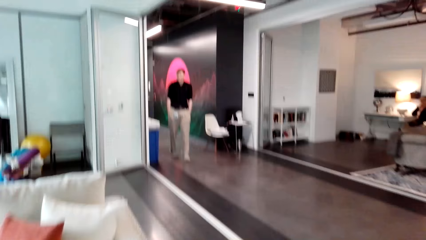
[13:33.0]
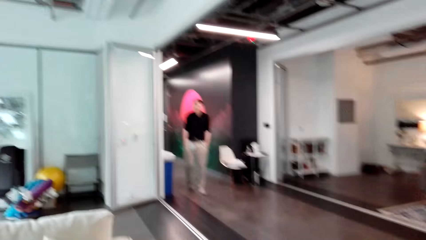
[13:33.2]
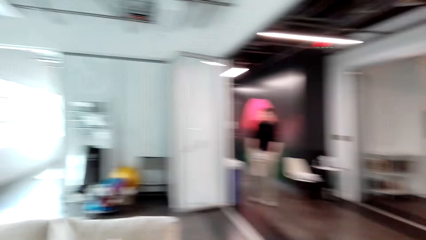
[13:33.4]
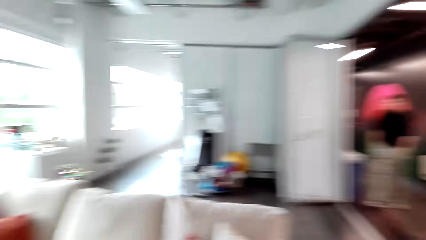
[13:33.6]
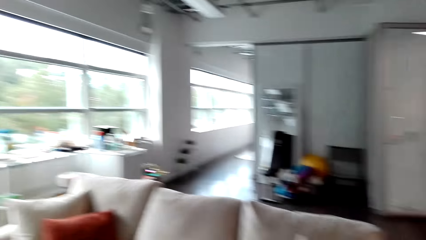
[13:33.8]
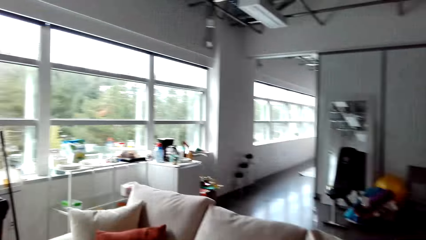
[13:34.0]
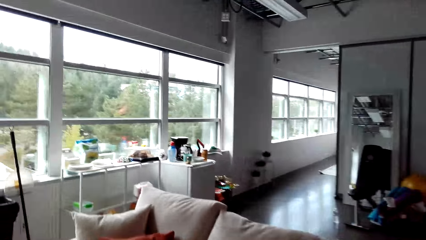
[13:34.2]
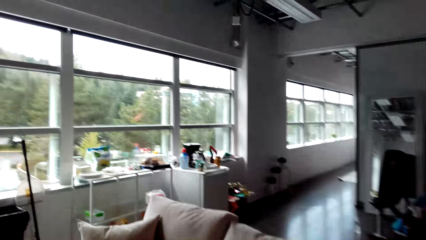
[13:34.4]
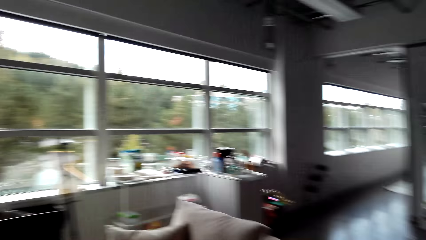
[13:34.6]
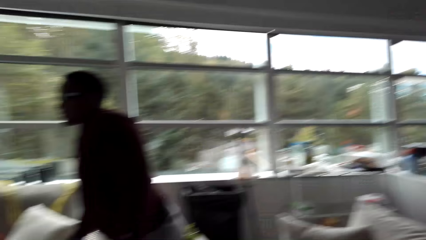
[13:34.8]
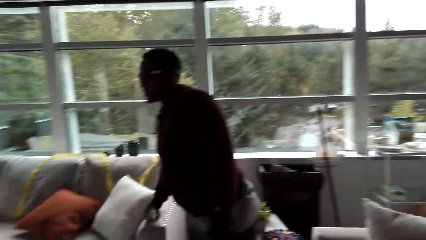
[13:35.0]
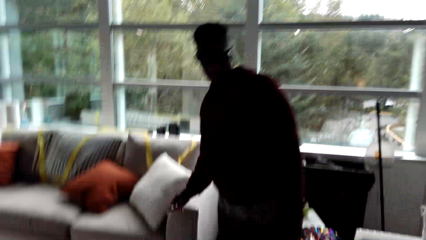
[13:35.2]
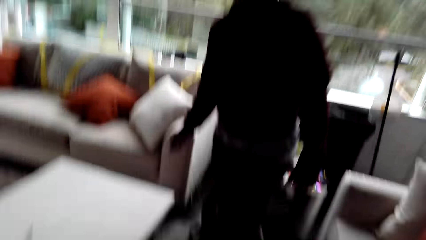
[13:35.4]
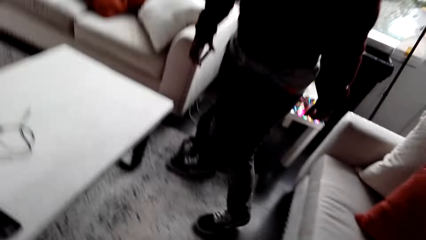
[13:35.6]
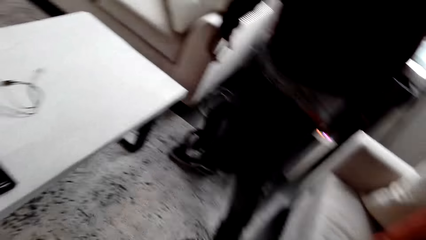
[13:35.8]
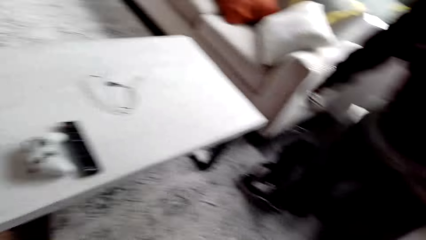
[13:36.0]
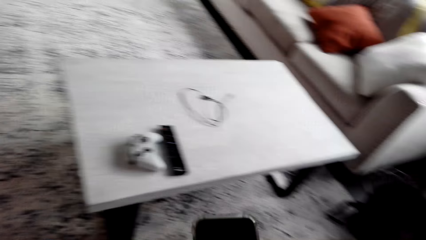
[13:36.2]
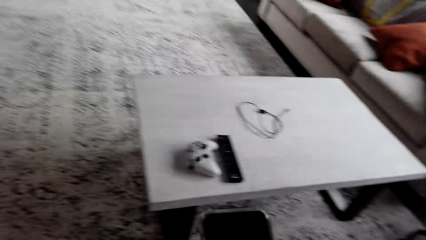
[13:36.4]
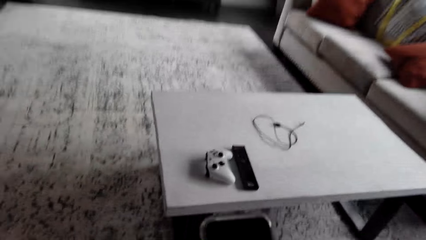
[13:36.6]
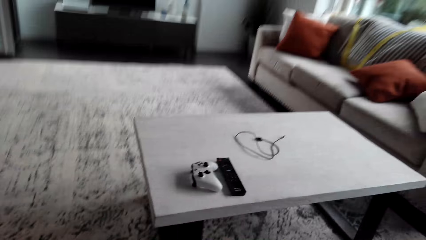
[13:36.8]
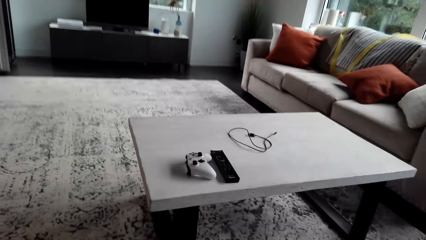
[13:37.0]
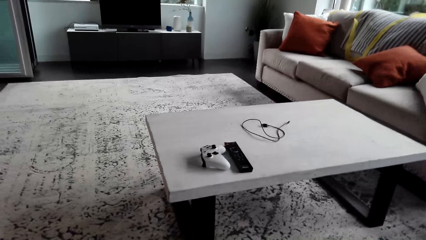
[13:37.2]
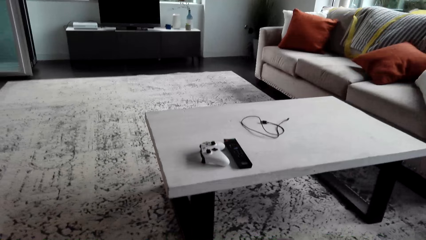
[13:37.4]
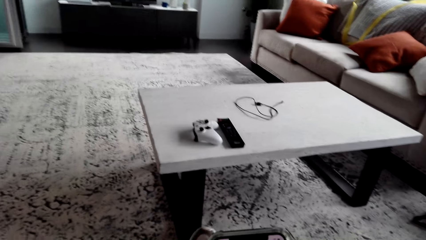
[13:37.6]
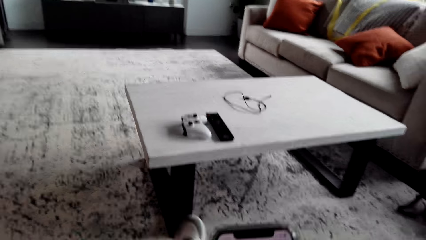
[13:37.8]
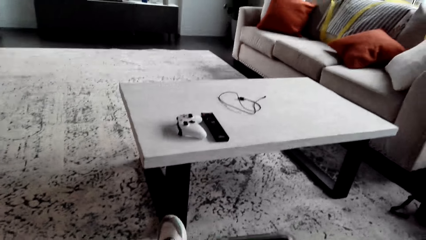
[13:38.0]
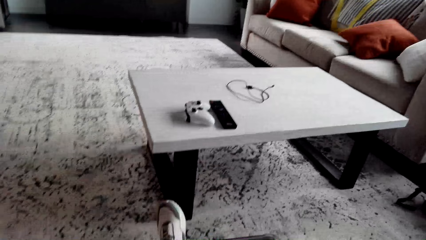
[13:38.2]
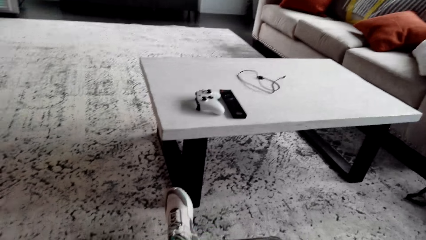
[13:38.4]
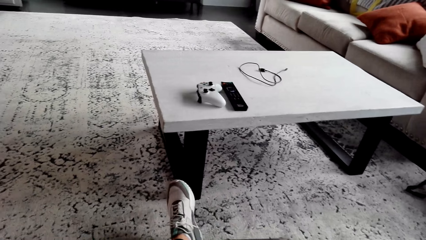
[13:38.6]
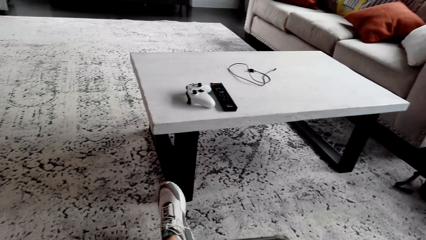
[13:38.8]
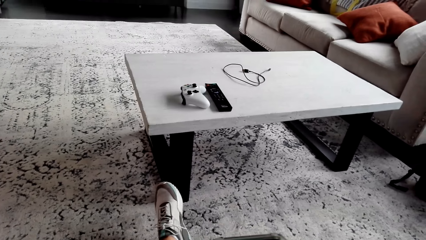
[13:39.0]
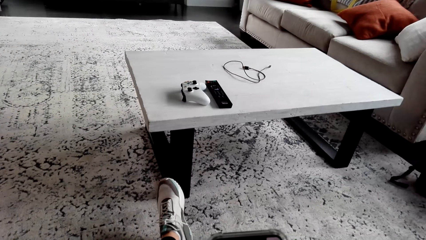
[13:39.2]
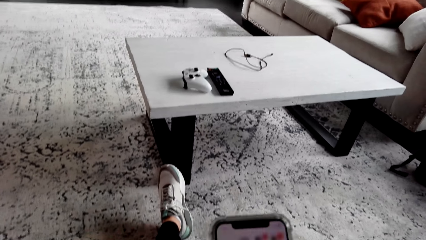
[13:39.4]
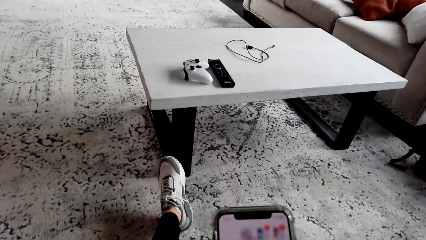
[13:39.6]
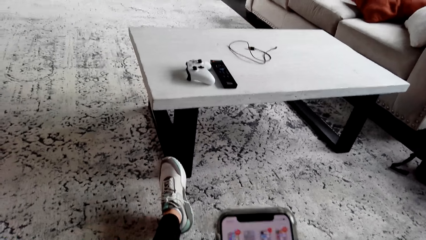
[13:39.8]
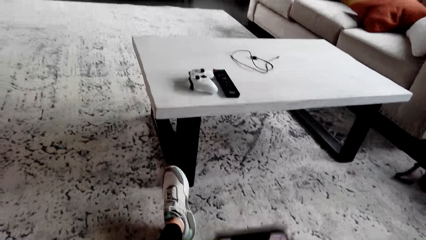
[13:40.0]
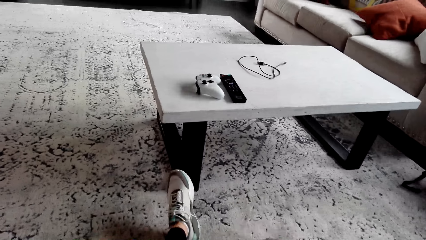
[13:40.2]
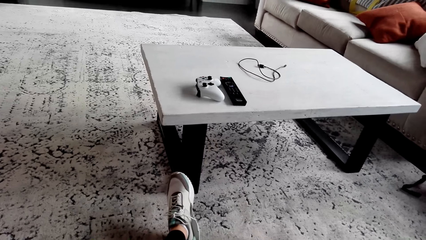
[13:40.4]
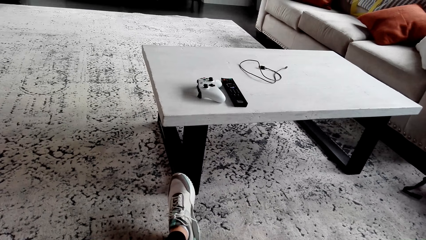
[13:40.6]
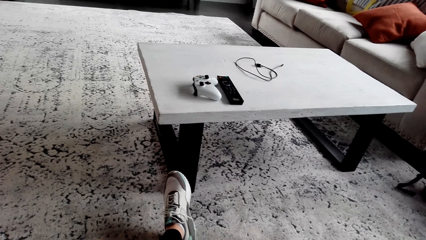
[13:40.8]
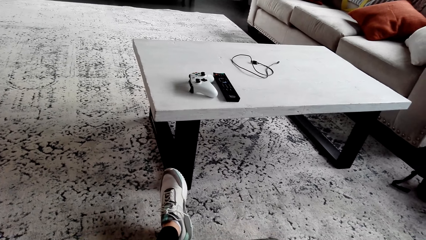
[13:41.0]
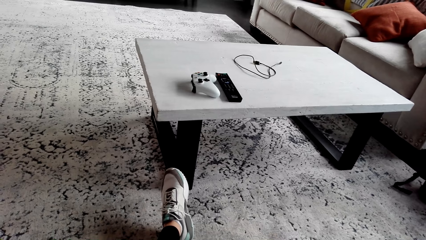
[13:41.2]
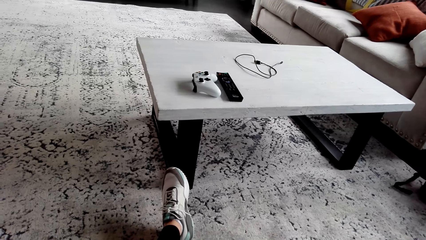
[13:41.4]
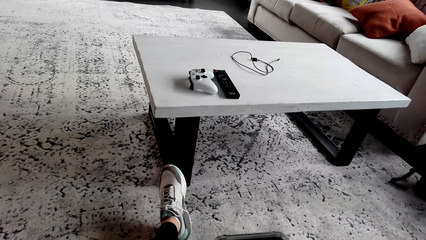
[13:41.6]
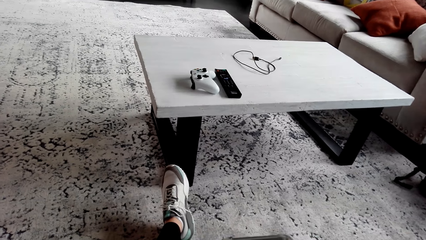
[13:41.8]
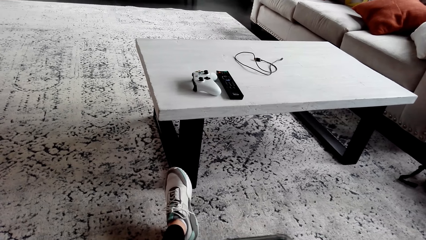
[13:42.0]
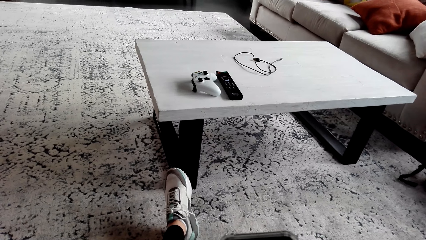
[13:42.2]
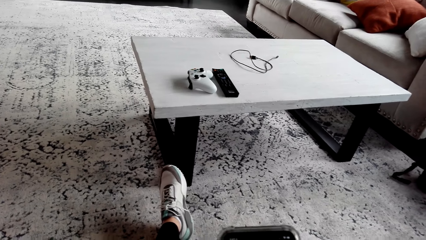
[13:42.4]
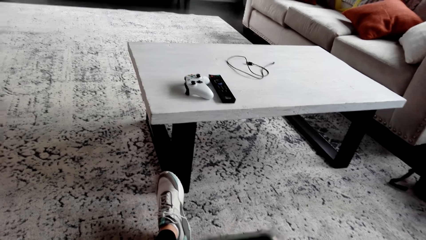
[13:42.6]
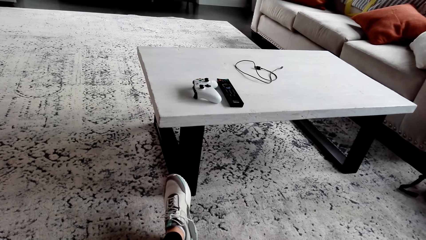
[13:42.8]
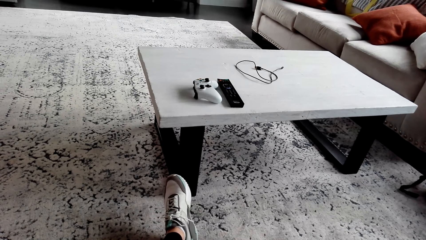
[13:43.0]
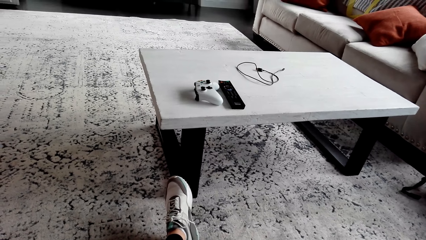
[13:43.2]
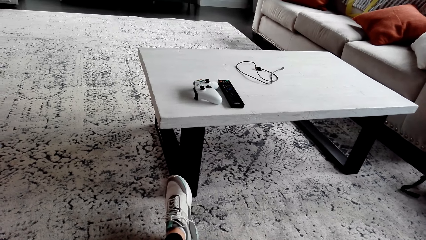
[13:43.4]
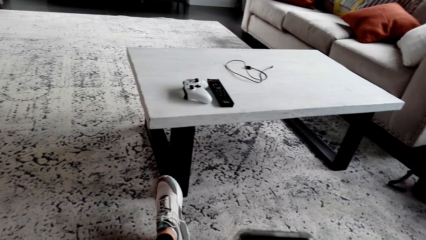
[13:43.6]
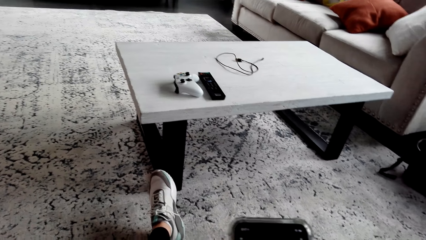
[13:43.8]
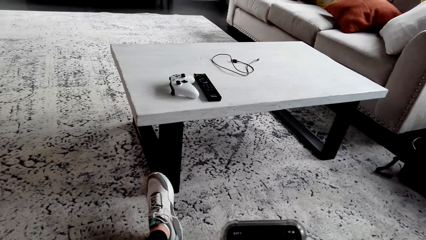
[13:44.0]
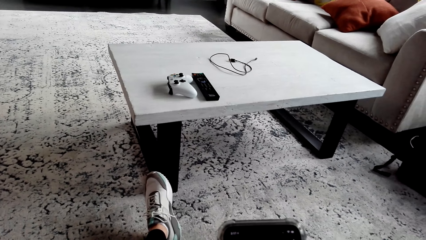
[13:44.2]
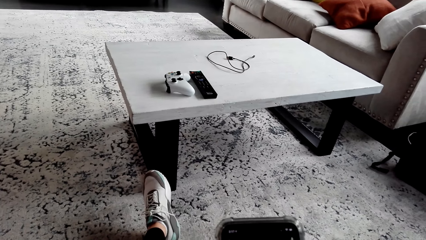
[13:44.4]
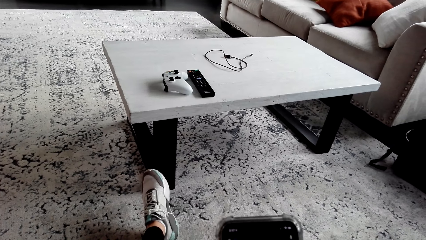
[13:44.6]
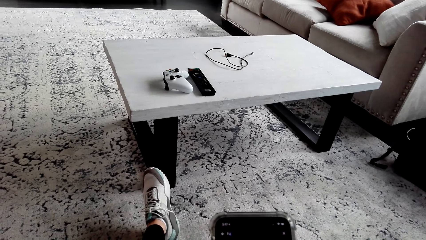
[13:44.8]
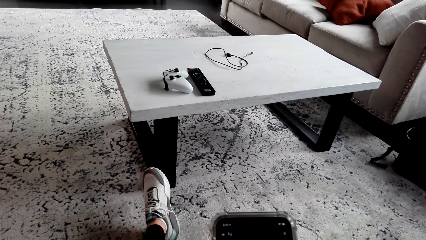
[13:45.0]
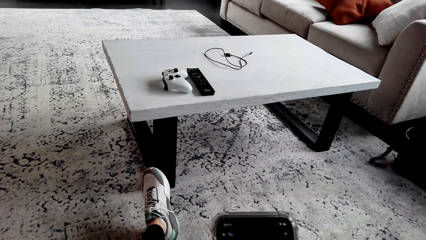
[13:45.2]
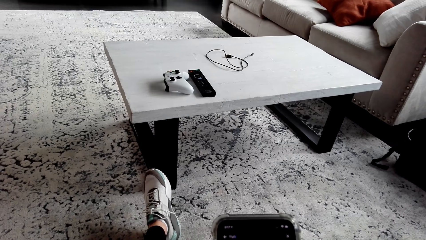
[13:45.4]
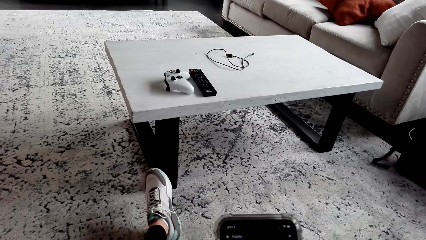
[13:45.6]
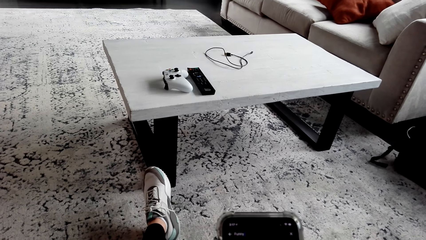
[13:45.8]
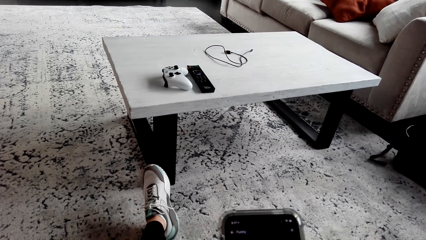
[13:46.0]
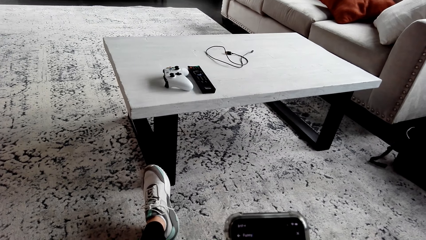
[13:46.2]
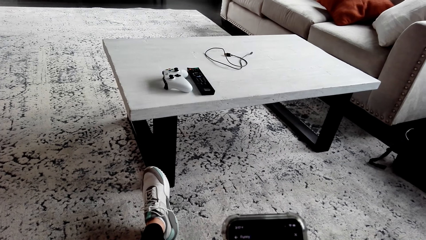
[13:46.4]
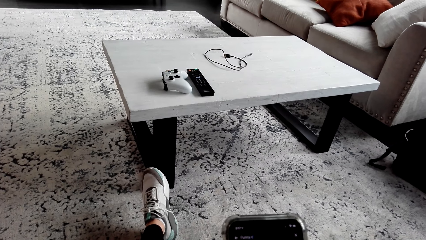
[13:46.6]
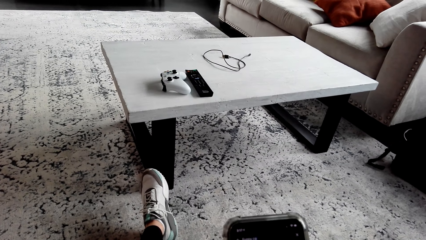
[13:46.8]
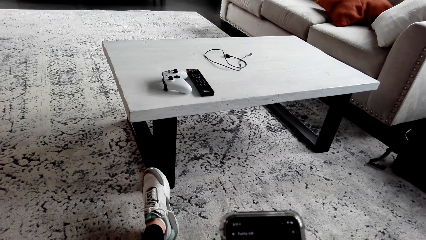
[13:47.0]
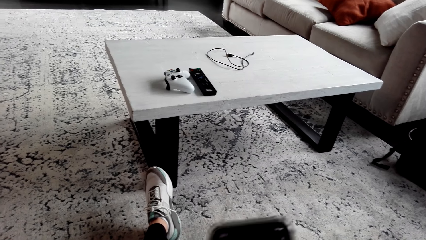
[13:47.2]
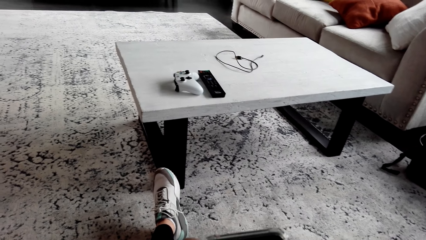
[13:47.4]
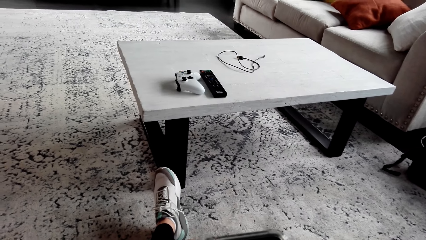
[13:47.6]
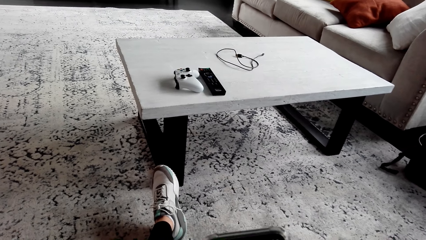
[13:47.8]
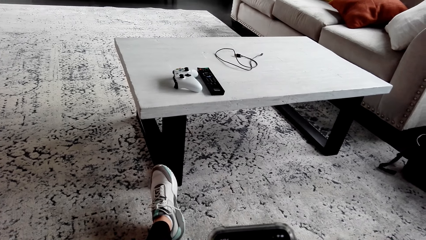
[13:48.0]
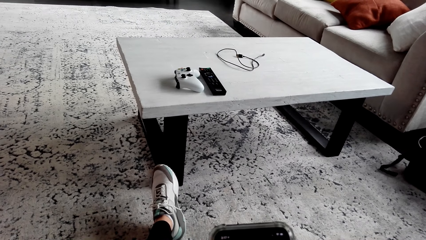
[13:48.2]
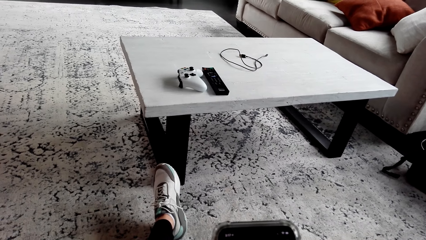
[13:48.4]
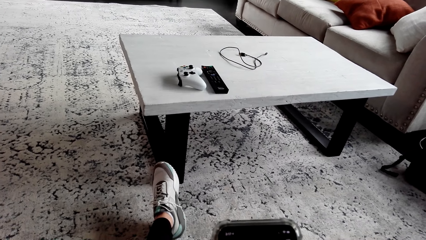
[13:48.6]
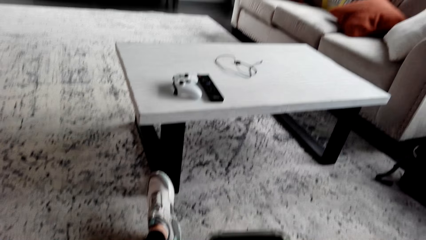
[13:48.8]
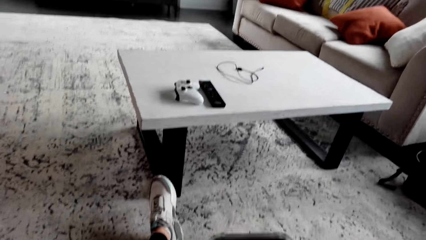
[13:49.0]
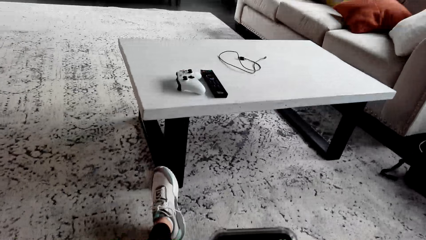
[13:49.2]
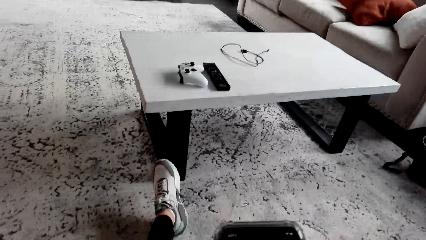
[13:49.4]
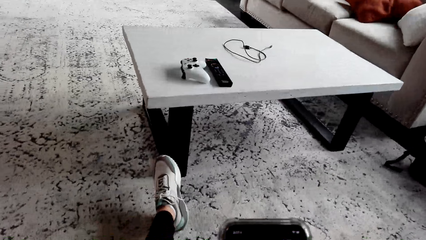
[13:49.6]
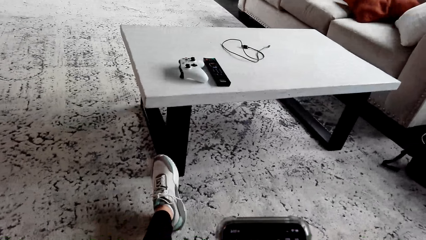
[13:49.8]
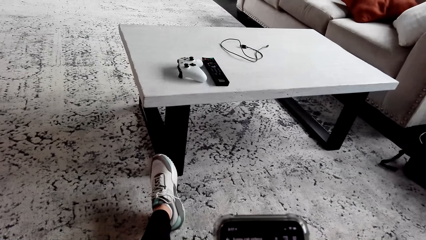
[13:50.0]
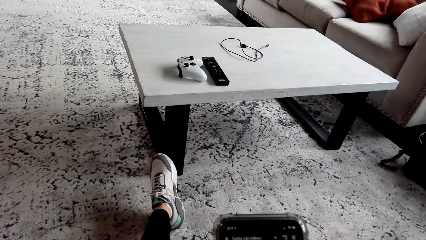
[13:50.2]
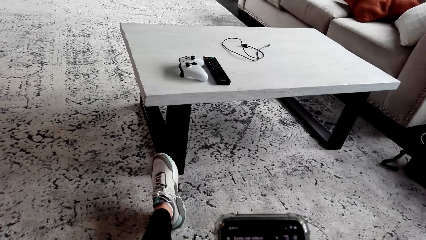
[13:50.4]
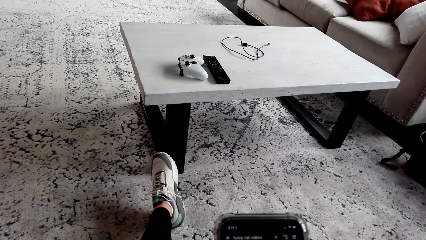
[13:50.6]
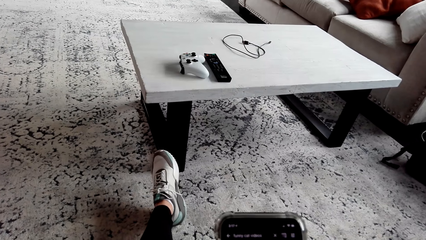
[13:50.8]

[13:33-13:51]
The camera wearer looks around. They scroll the phone. They look around. They press the phone. They scroll the phone repeatedly. They stare at the phone.
